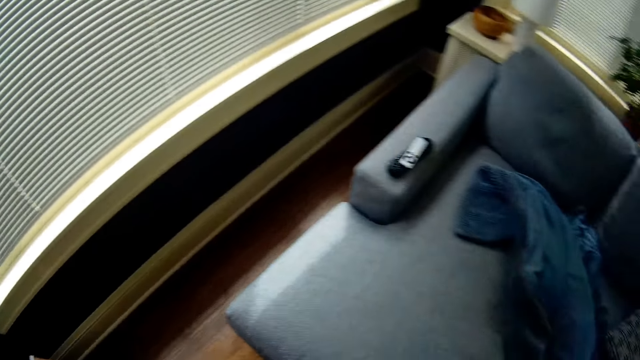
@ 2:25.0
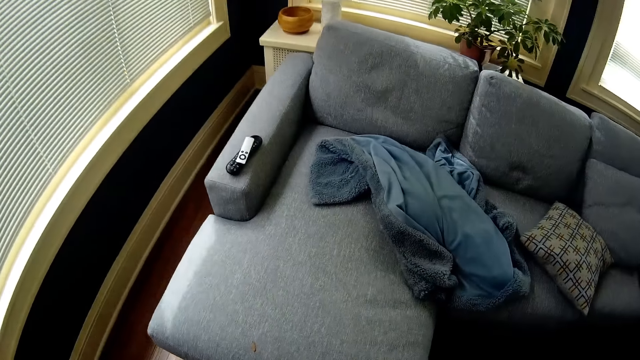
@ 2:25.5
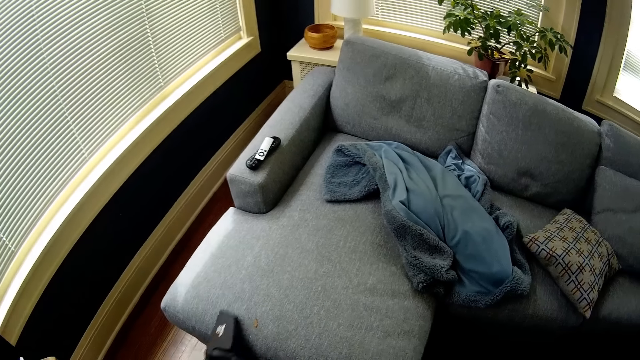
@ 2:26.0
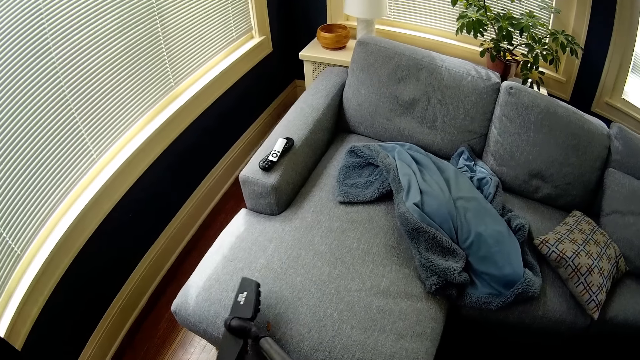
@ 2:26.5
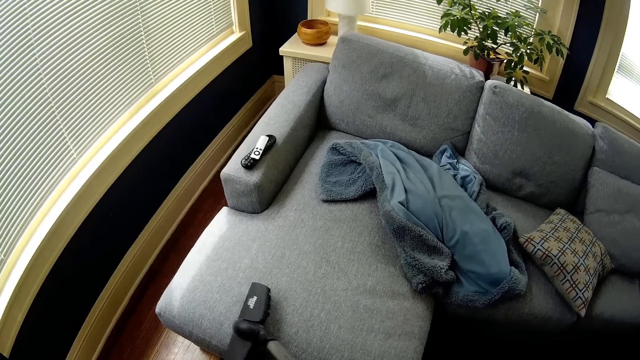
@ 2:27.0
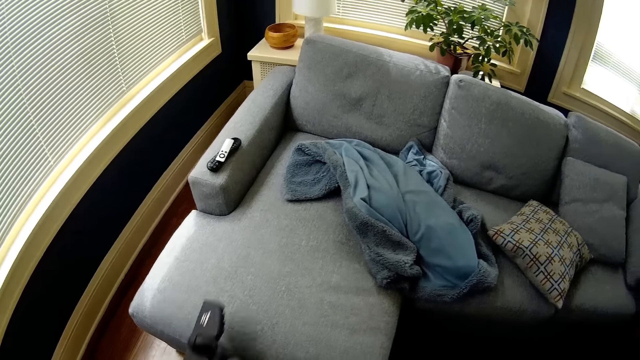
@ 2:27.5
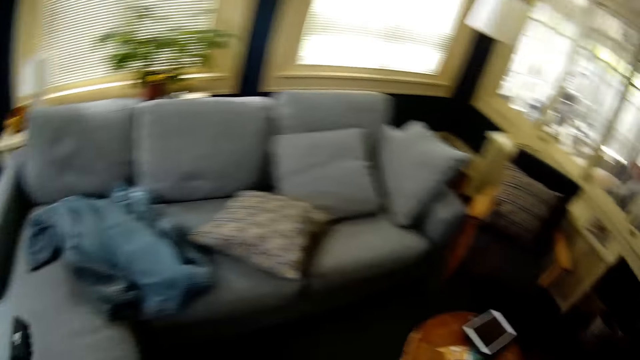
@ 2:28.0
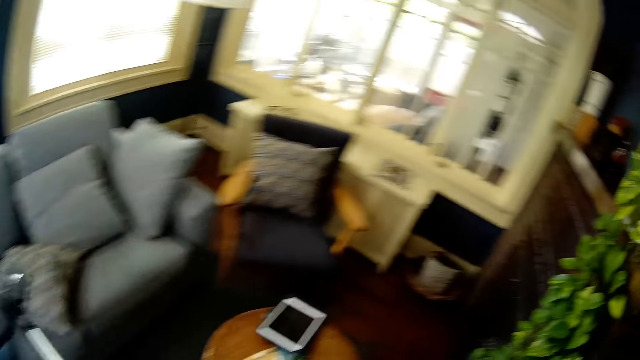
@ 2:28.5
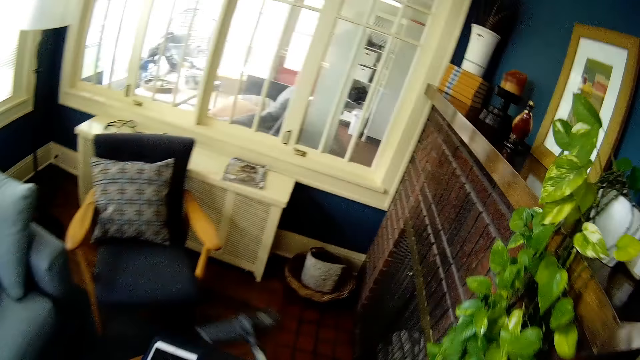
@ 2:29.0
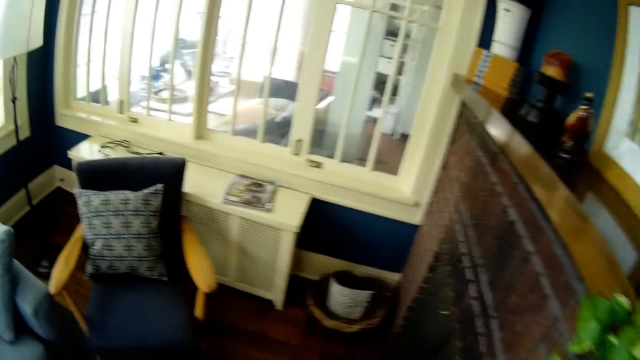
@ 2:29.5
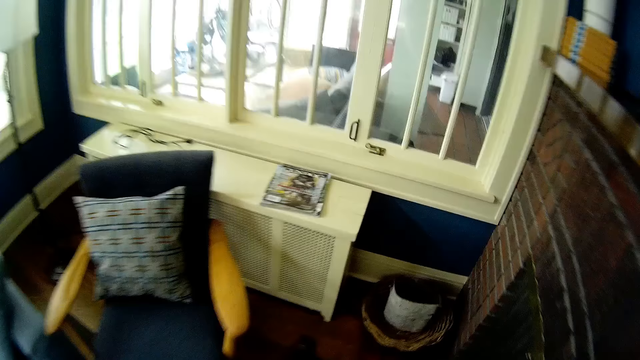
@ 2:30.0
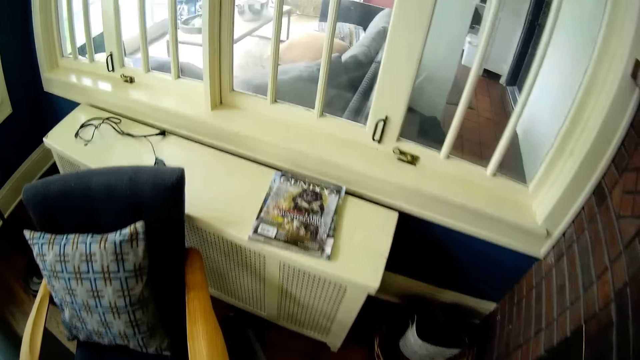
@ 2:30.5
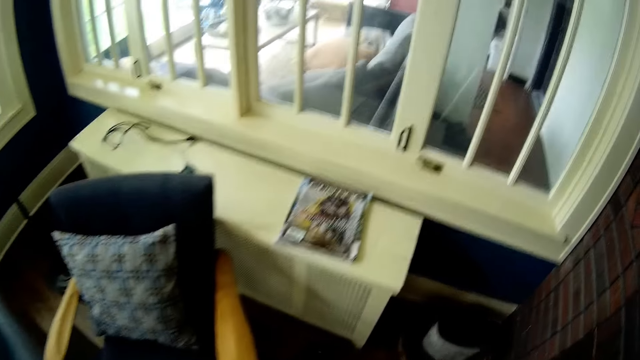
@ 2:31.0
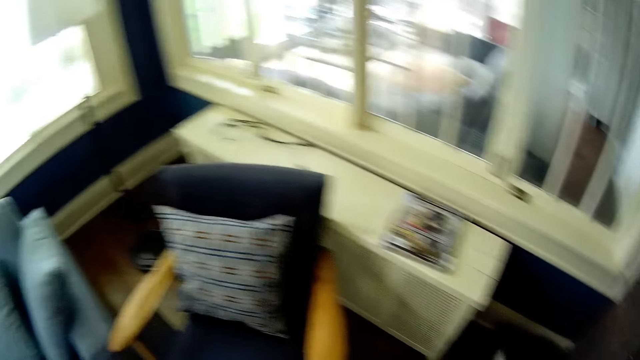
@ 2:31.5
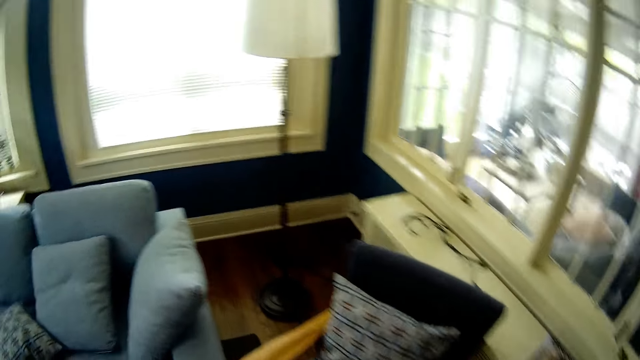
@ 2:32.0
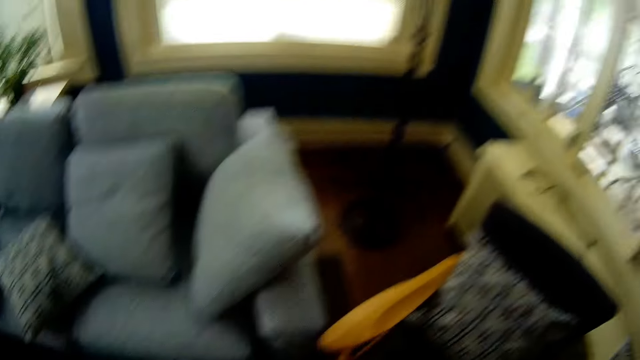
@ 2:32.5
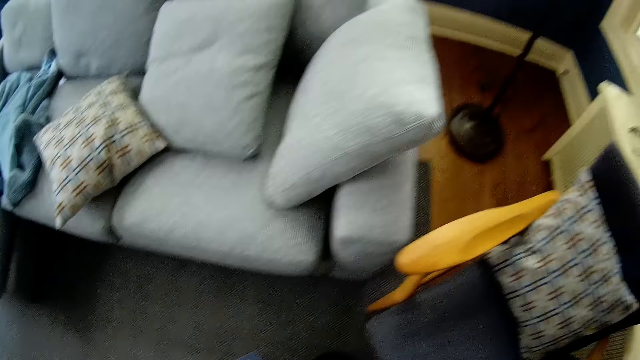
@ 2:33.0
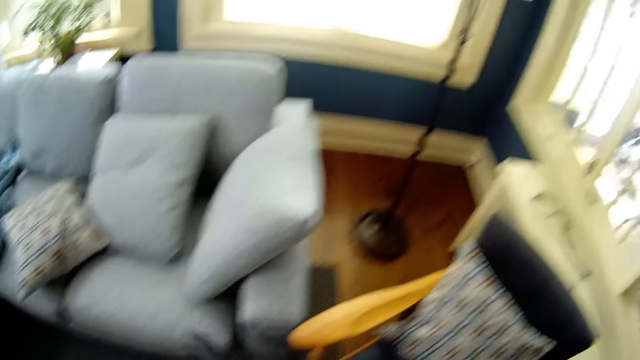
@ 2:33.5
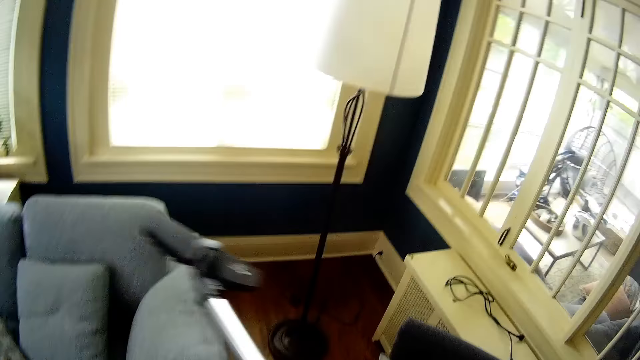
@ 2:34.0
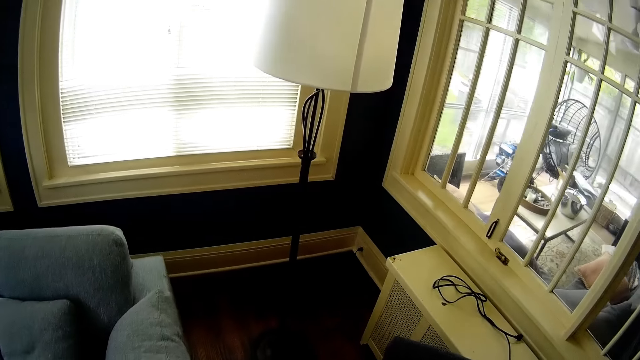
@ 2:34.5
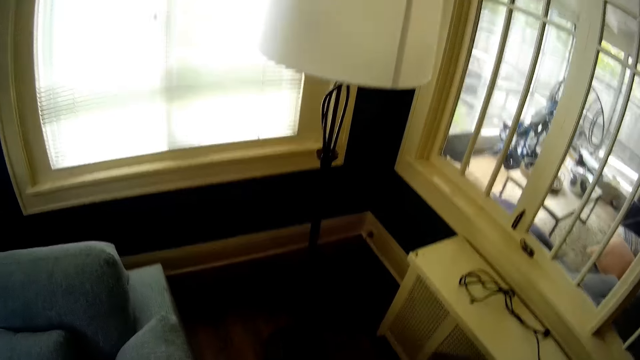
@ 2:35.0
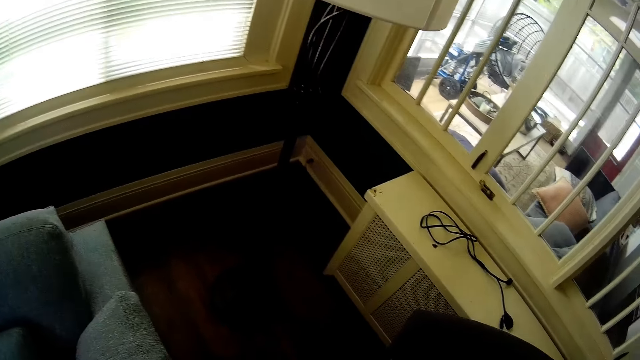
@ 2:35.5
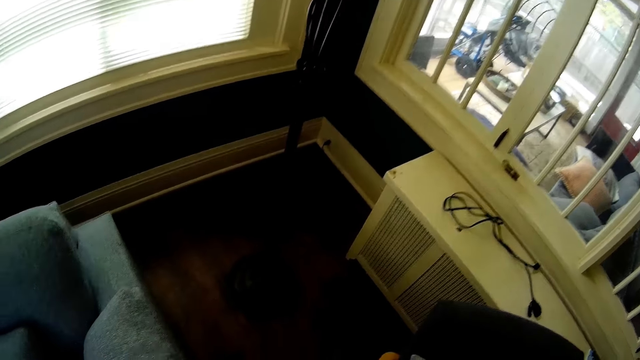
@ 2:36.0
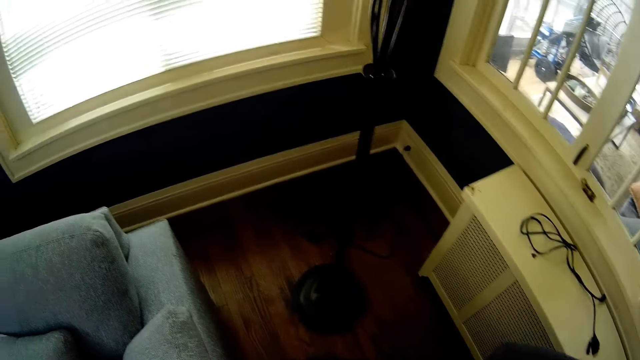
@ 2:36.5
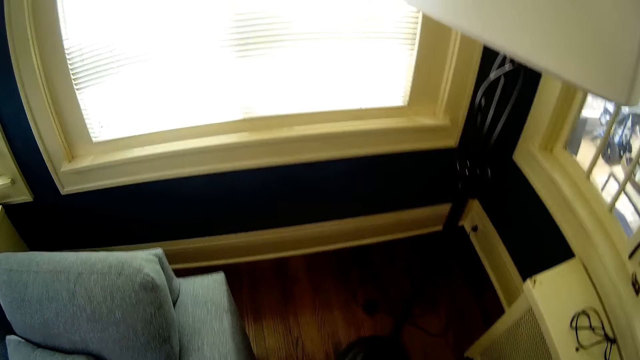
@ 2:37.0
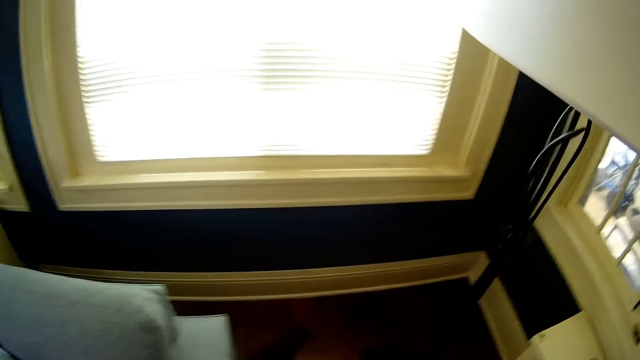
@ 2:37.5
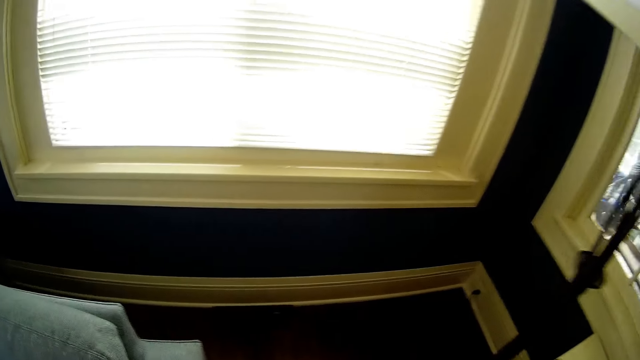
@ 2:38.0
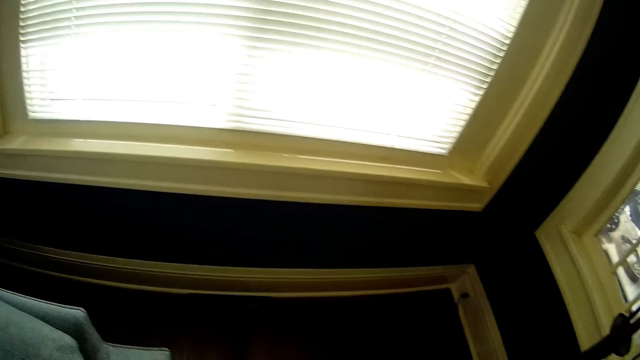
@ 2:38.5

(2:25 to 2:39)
The camera wearer cleans the sofa with a vacuum cleaner. They lift the vacuum cleaner. They clean the floor with the vacuum cleaner. They lift the vacuum cleaner. They clean the floor with the vacuum cleaner.

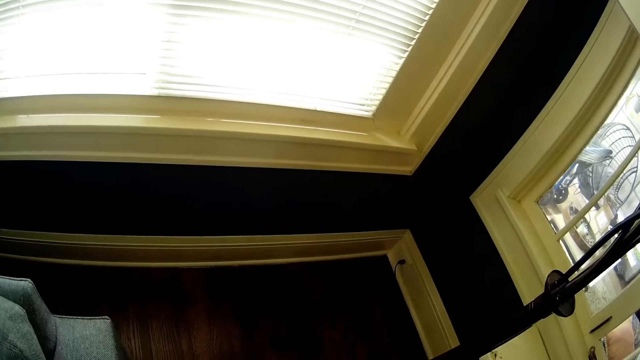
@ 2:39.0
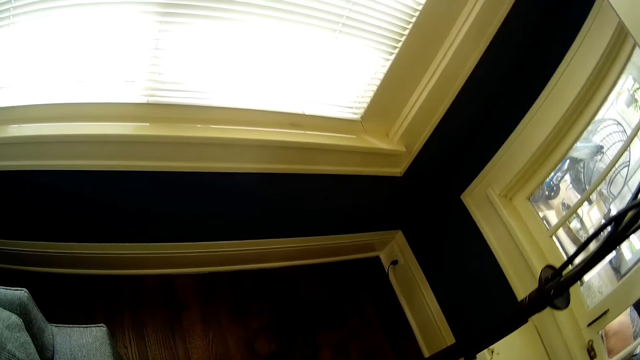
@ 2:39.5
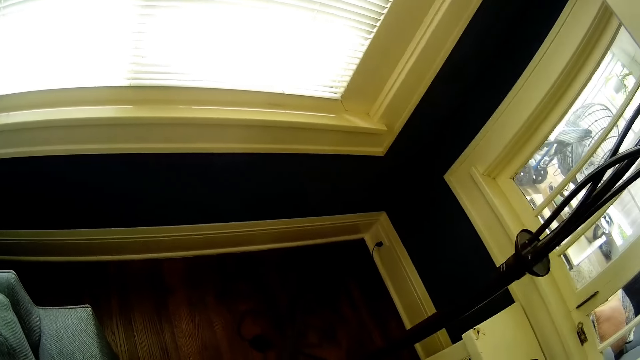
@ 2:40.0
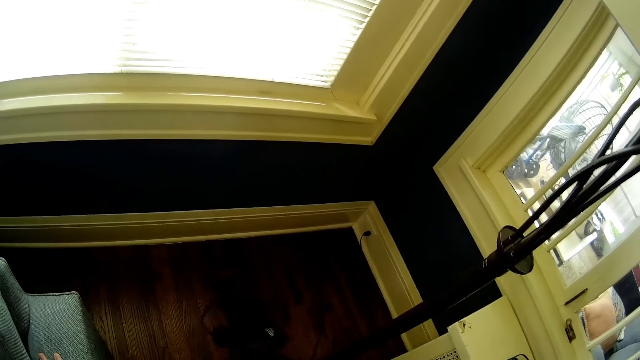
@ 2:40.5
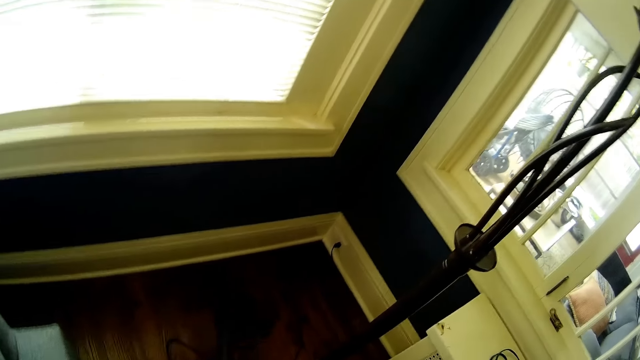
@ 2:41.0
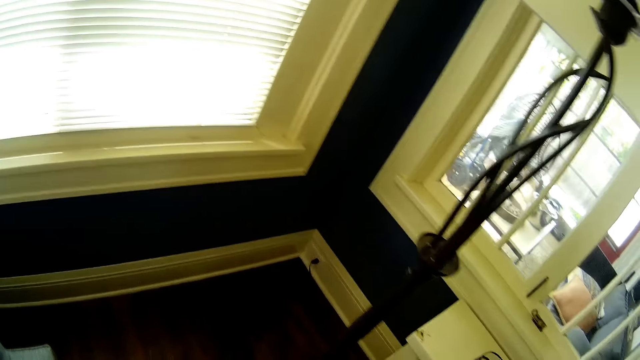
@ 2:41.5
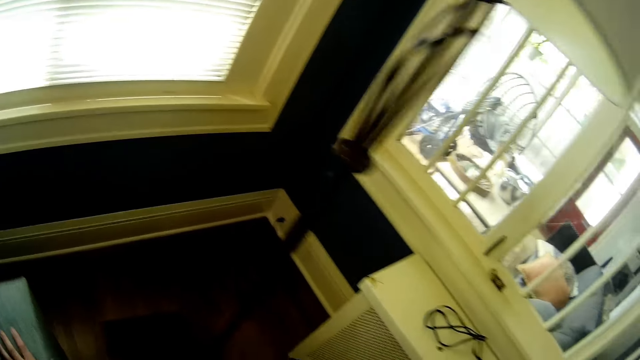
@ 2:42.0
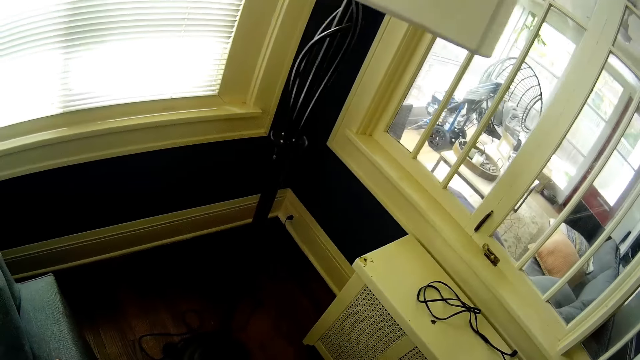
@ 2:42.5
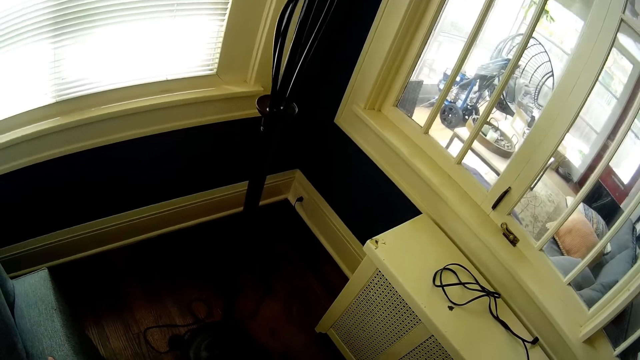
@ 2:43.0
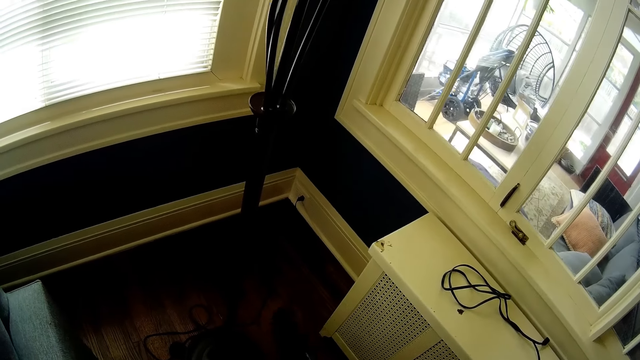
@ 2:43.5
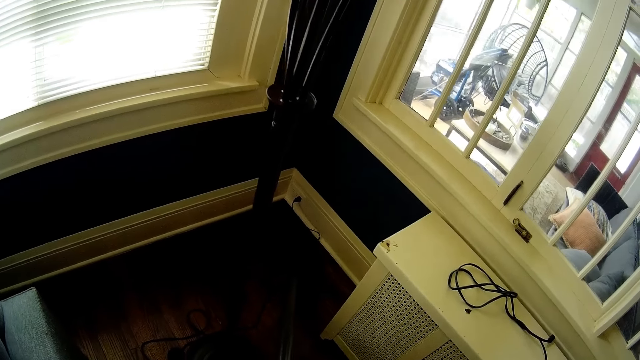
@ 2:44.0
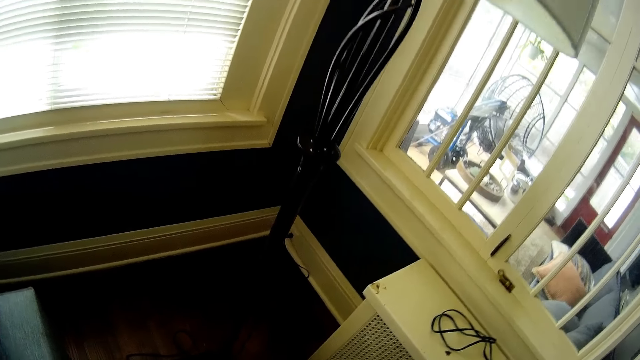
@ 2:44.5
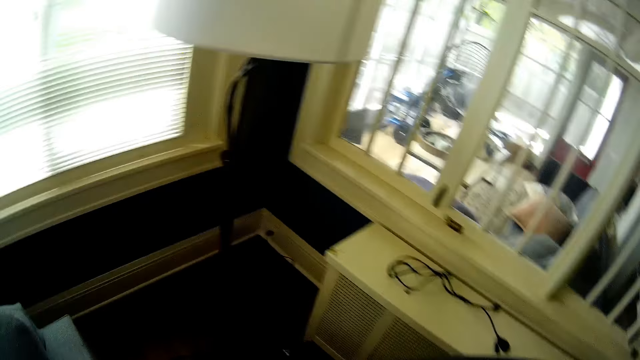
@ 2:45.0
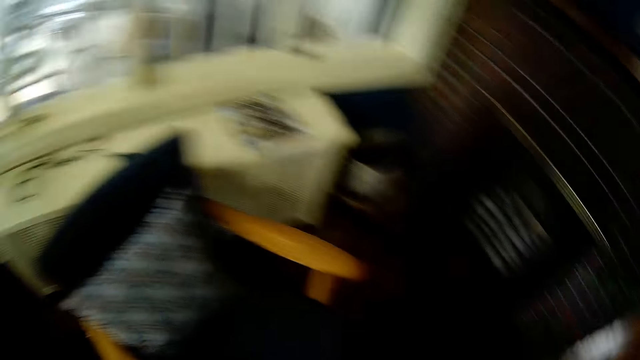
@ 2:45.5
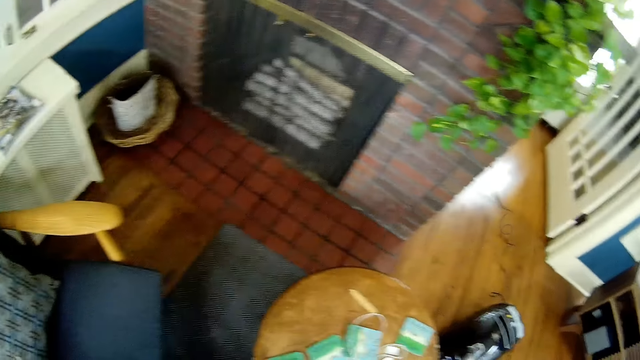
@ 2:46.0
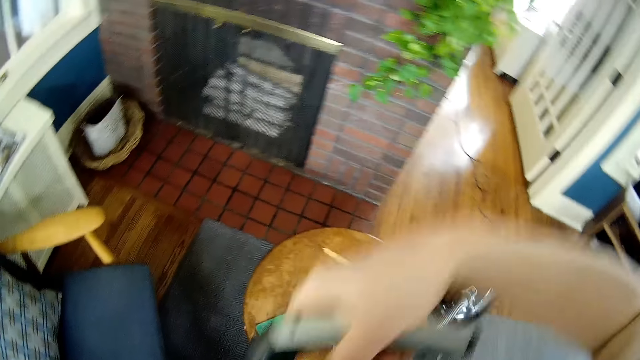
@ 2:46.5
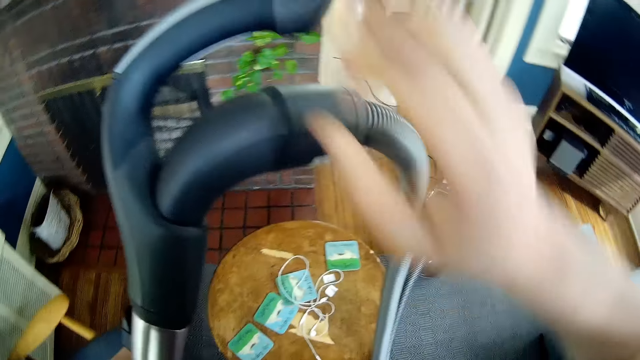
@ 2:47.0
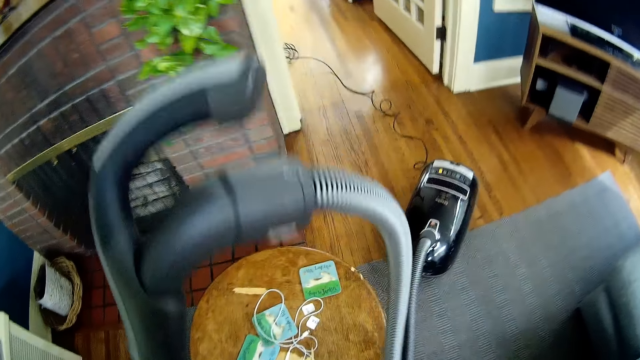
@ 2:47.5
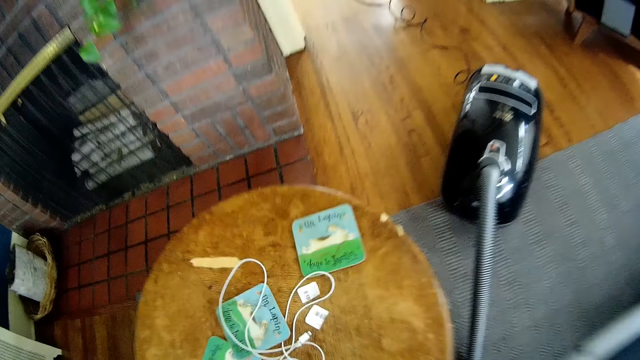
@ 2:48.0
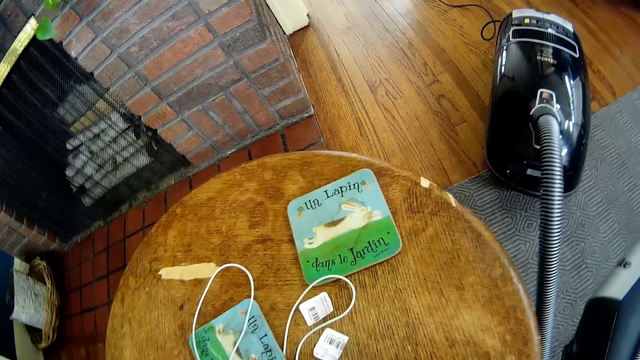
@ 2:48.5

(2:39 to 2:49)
The camera wearer adjusts the vacuum hose.
